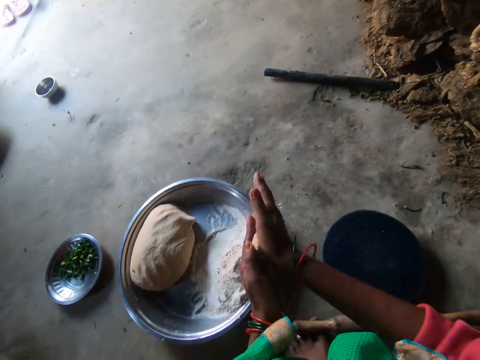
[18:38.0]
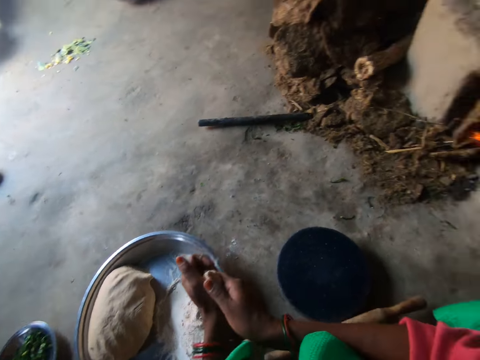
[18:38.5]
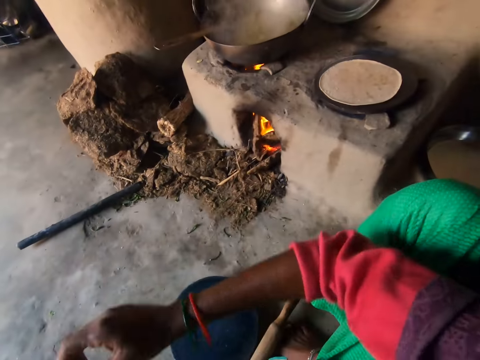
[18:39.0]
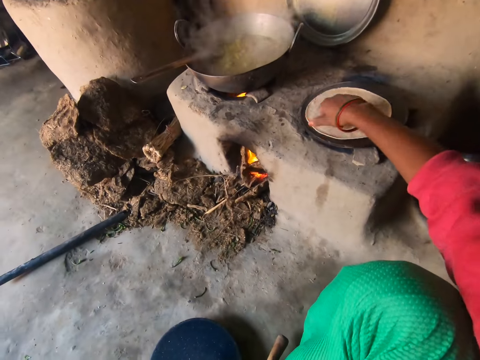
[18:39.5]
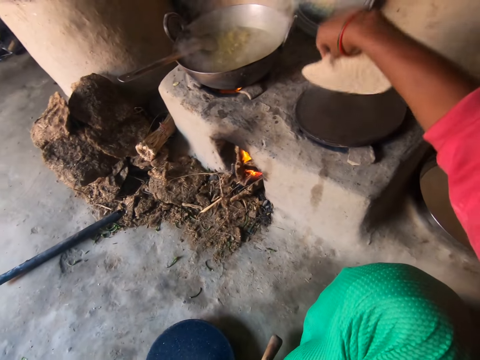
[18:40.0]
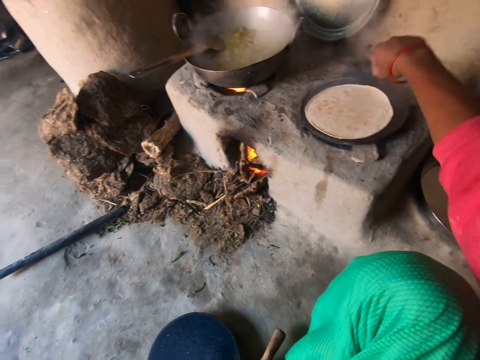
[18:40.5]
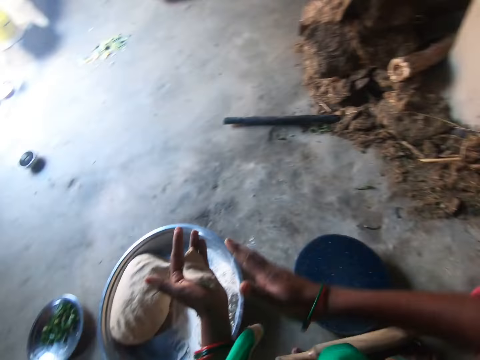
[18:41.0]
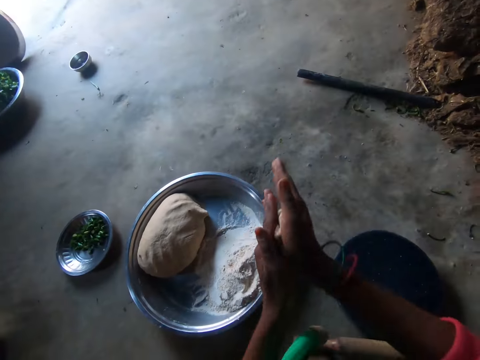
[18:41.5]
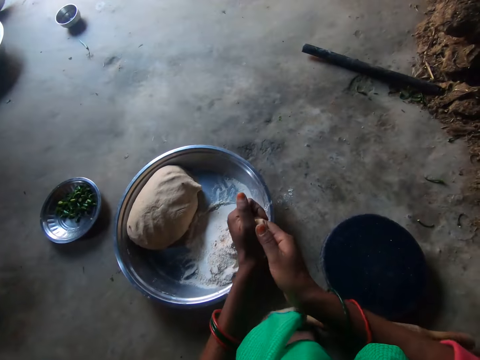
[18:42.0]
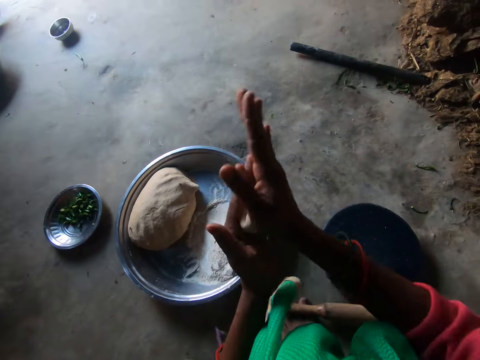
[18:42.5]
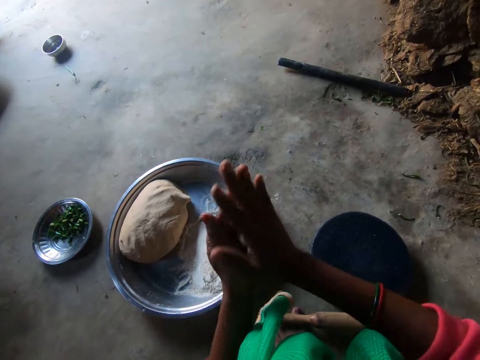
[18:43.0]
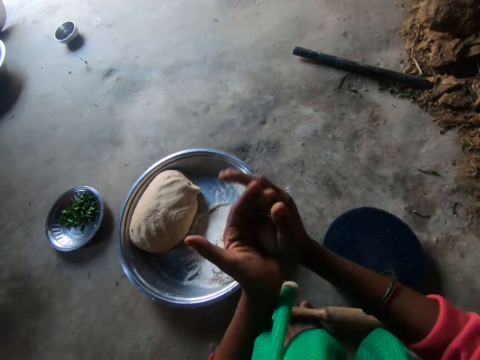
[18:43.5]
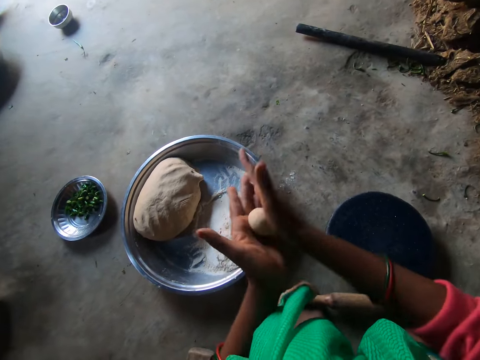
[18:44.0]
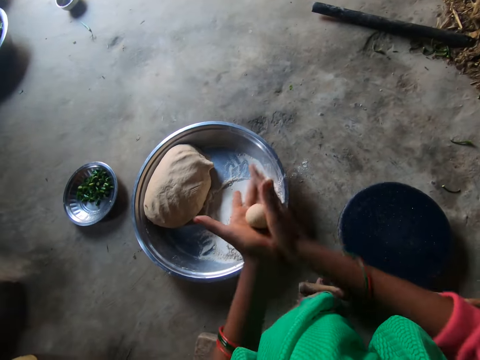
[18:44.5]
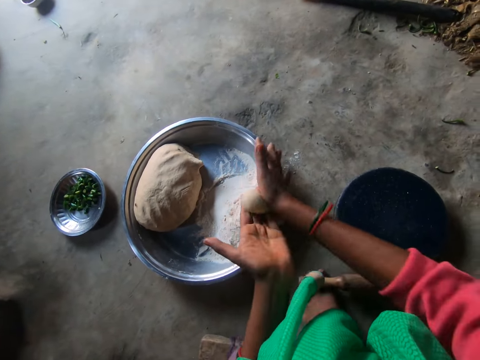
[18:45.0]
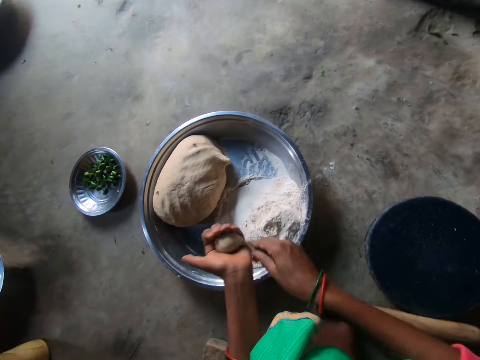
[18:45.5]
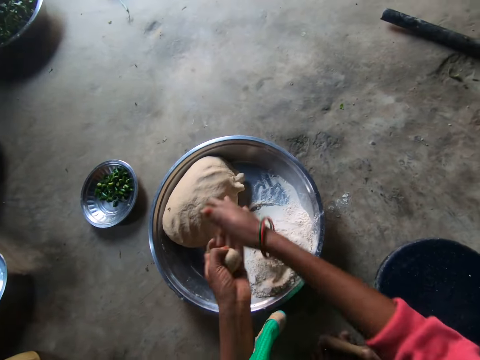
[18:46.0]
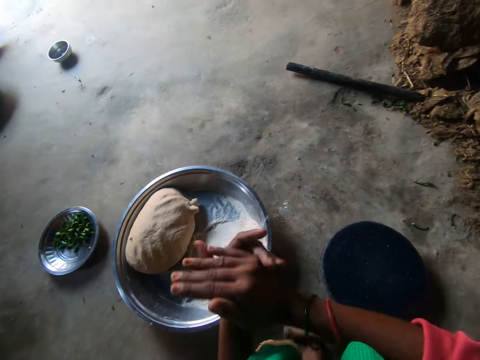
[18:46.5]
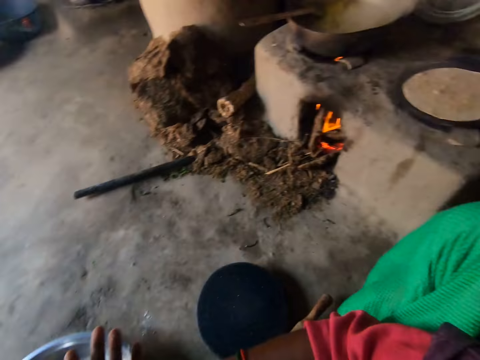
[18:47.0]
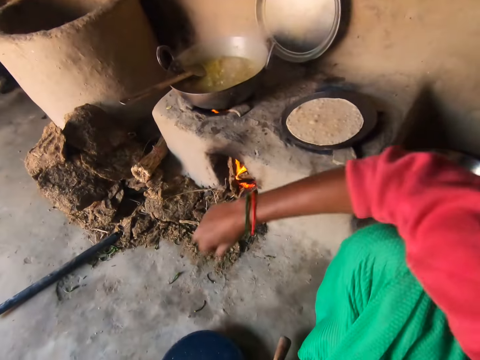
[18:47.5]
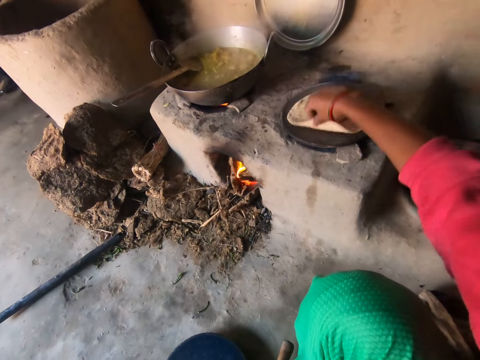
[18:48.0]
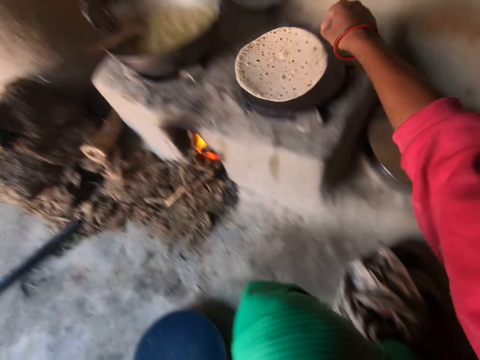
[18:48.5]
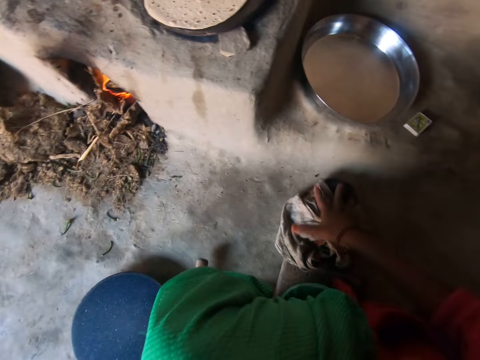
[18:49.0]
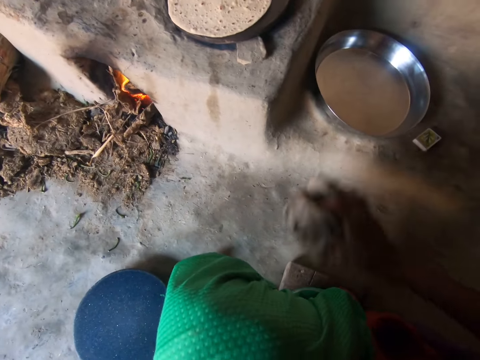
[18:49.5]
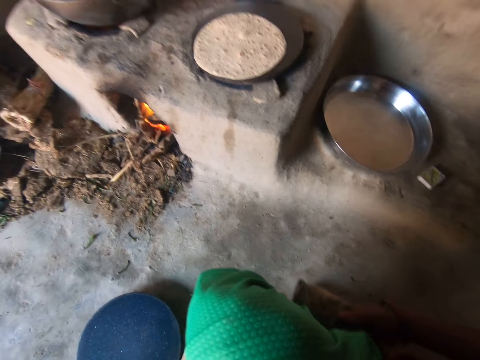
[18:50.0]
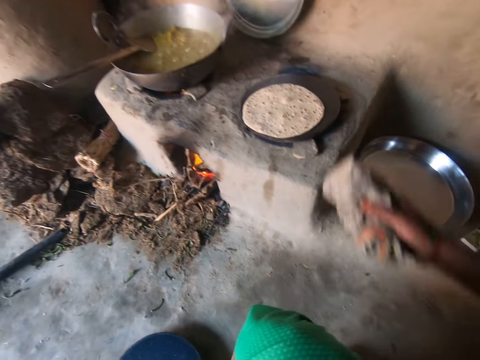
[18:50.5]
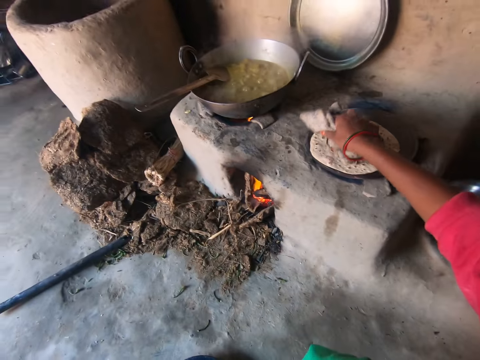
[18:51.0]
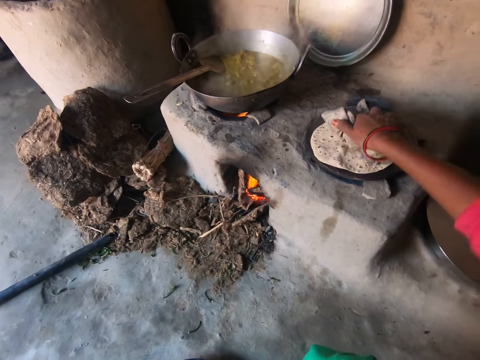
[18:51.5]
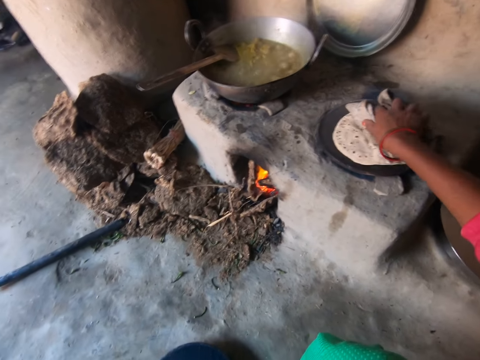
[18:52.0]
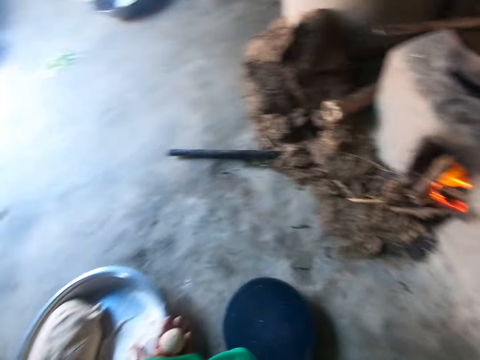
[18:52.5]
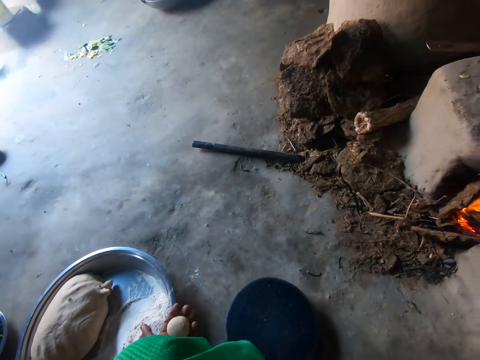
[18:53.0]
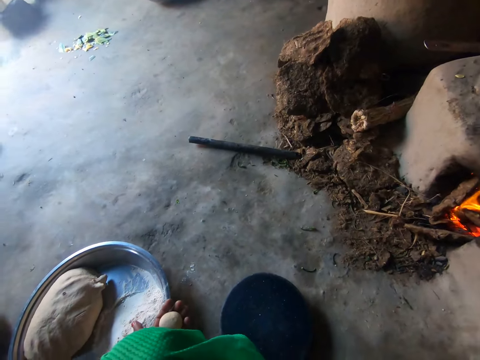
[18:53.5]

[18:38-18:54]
The camera wearer pulls a tray. She adjusts the chapati on the pan with her right hand. She turns the flatbread. She rolls the dough into a ball with both hands. She rolls the dough again. She drops a small piece of dough in her right hand on the pile of dough. She rolls the dough into a ball with both hands. She flips the dough on the pan with her right hand. She carries a rag or cloth on the floor with her right hand. She places the rag on a stool. She places the rag in her right hand on the chapati on the pan. She presses the flatbread with the cloth. She moves the chapati on the pan with the rag in her right hand.

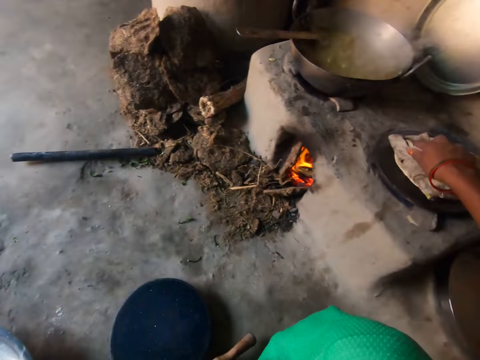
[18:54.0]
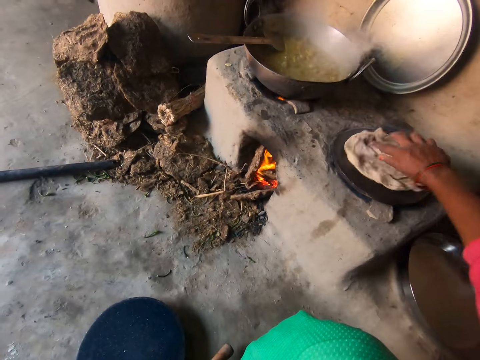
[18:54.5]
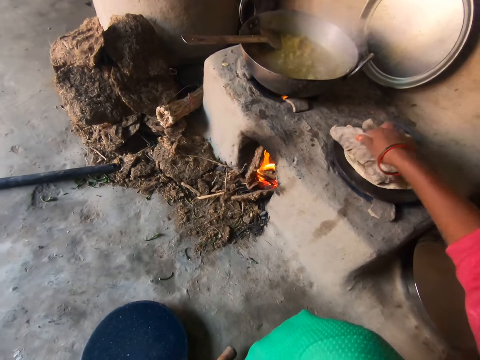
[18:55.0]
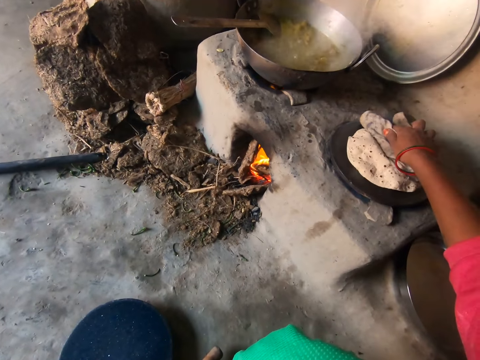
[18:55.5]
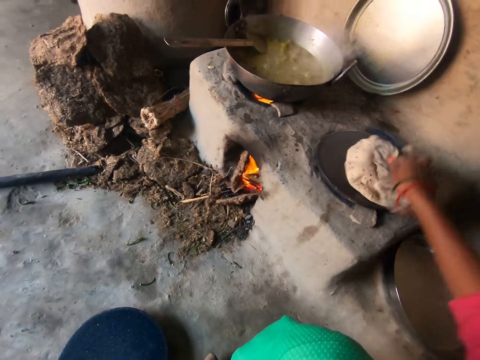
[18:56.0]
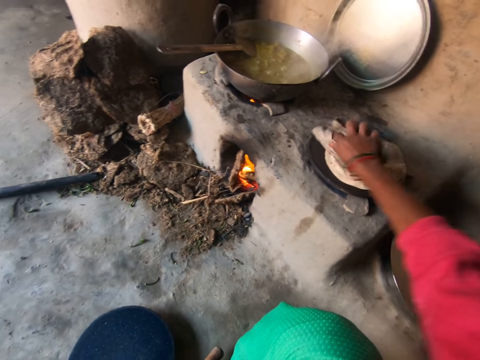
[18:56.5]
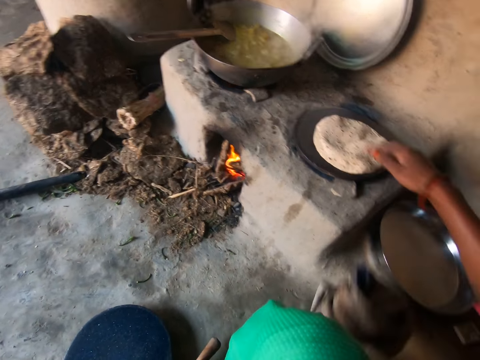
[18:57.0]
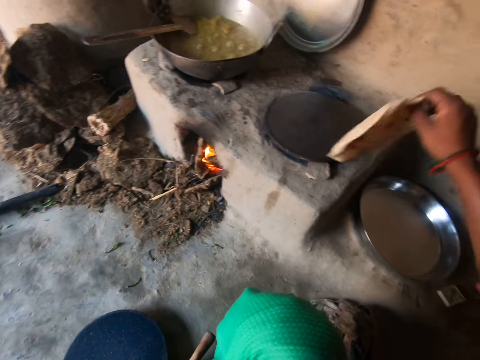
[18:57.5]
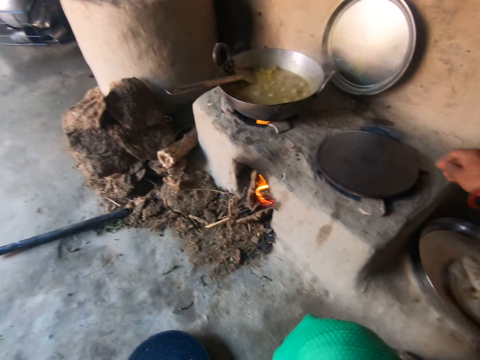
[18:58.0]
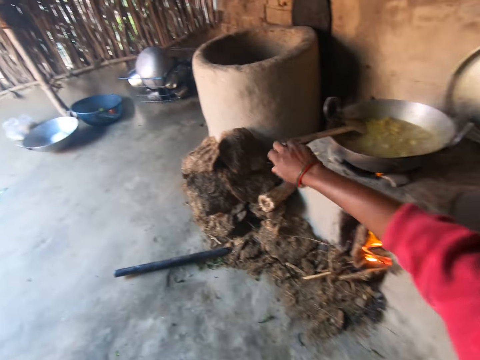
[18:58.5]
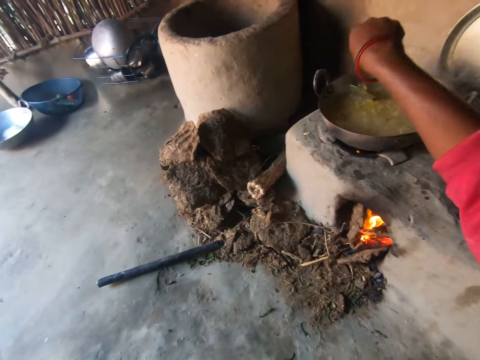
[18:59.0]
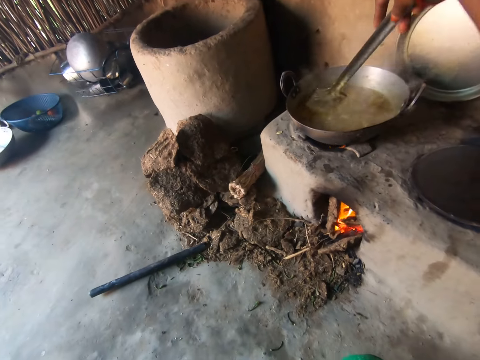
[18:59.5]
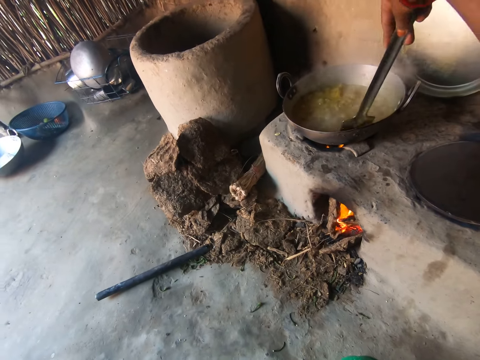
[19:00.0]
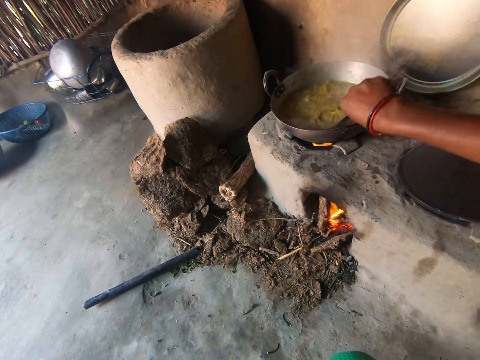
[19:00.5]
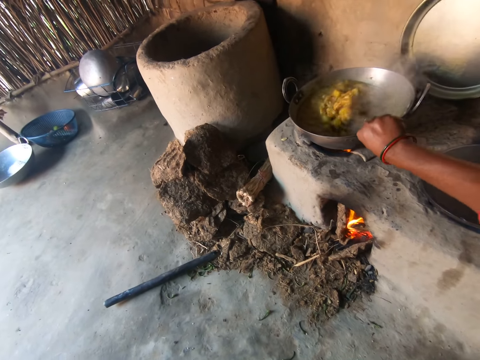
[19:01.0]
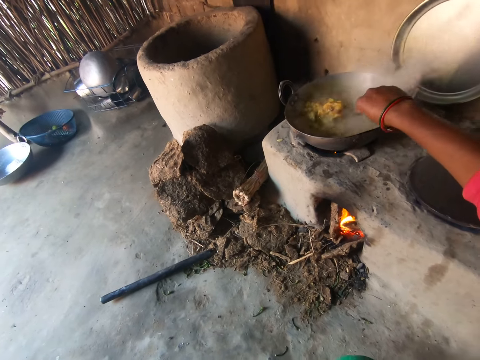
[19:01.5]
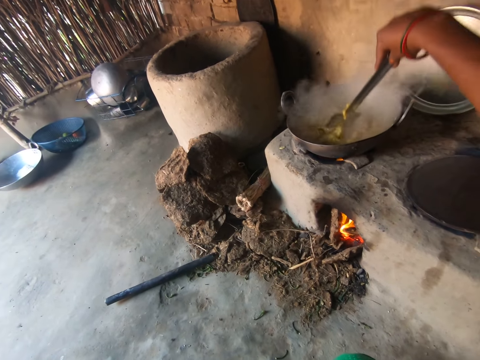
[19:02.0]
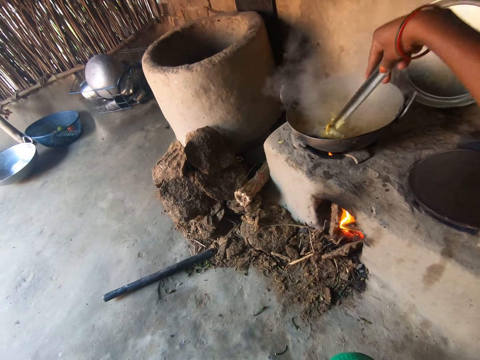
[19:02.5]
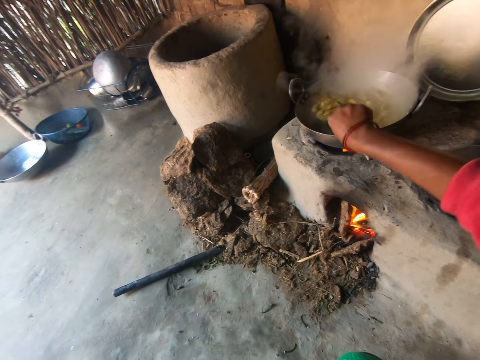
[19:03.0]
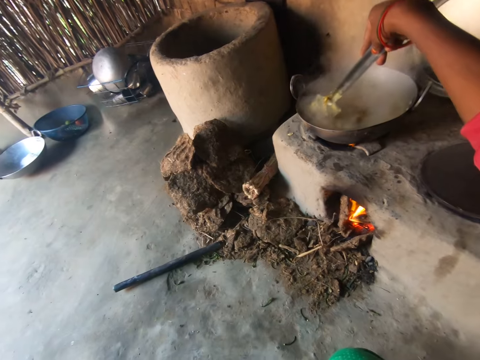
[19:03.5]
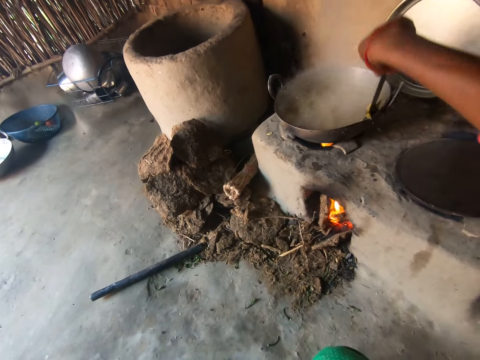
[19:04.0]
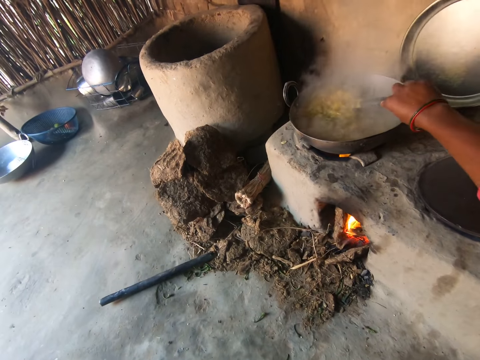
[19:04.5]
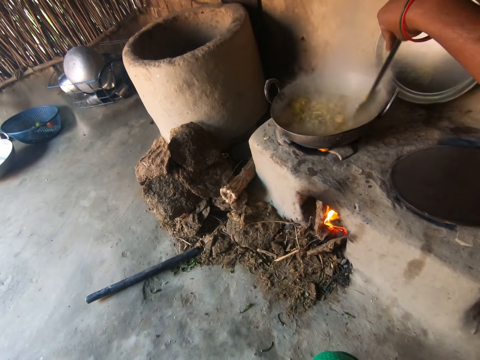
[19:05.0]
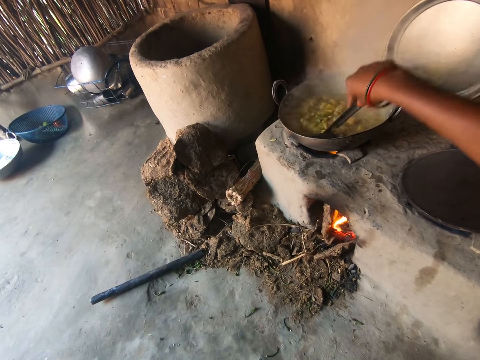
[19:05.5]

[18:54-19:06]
The camera wearer presses the flatbread with a cloth. She presses the flatbread with the cloth again. She drops the rag in her right hand on the floor. She takes the chapati on the pan with her right hand. She drops the chapati on a tray. She grabs a spoon or spatula in a cooking pot with her right hand. She stirs the content of the pot. She mixes the soup with the spatula. She mixes the soup with the spatula again.
